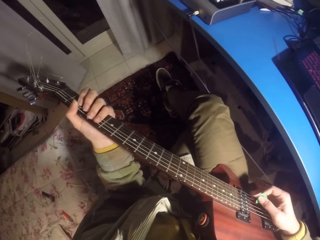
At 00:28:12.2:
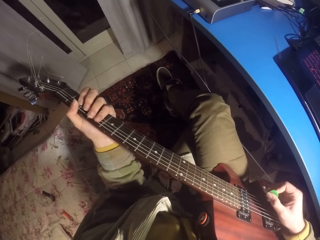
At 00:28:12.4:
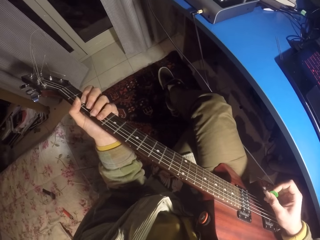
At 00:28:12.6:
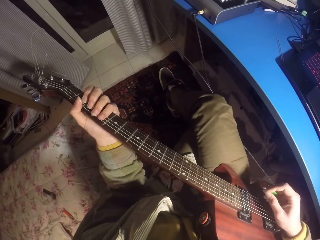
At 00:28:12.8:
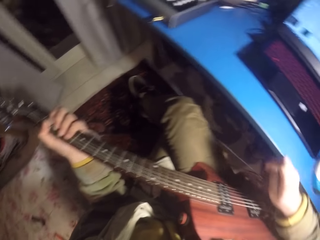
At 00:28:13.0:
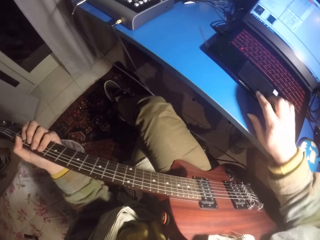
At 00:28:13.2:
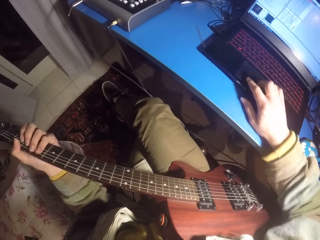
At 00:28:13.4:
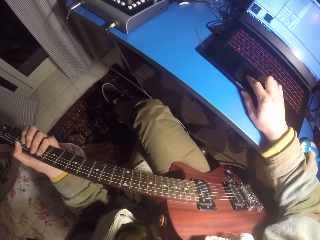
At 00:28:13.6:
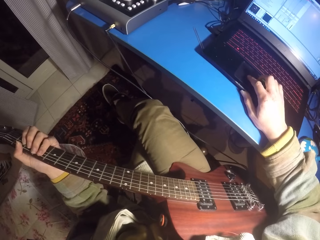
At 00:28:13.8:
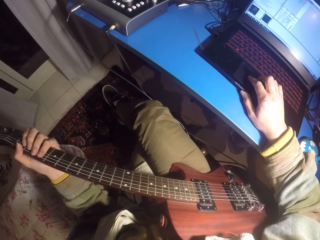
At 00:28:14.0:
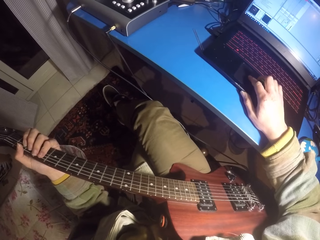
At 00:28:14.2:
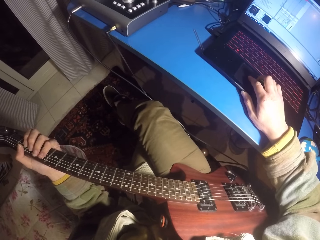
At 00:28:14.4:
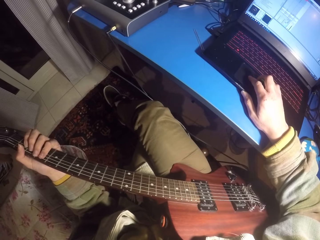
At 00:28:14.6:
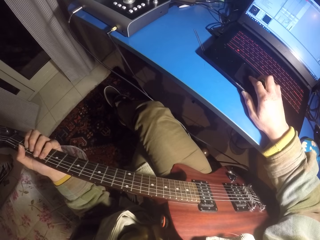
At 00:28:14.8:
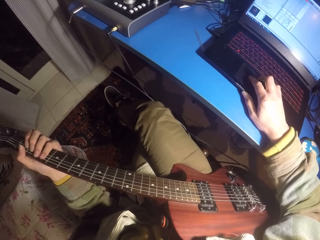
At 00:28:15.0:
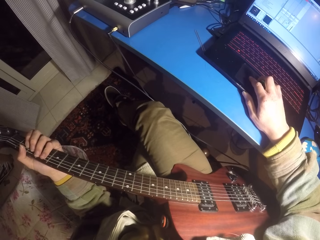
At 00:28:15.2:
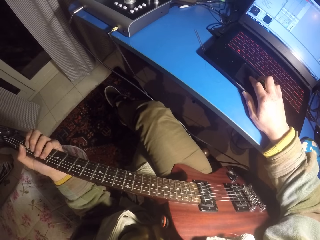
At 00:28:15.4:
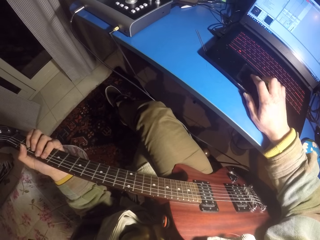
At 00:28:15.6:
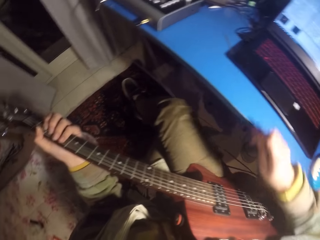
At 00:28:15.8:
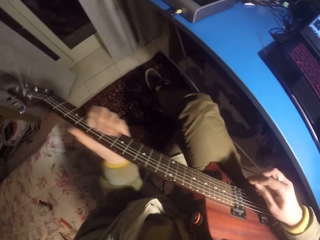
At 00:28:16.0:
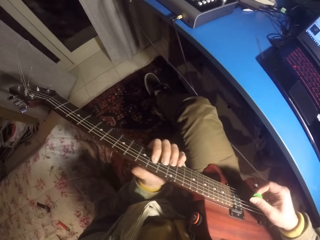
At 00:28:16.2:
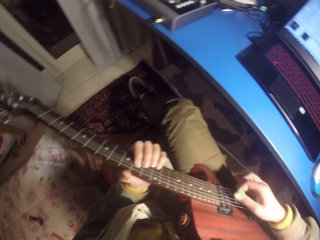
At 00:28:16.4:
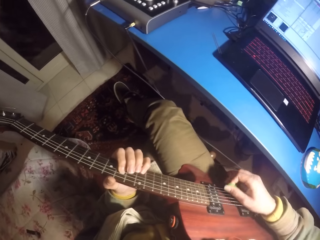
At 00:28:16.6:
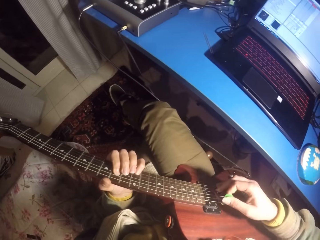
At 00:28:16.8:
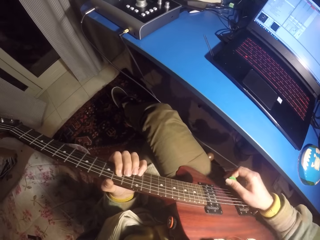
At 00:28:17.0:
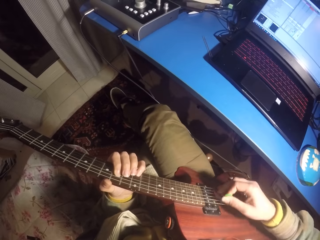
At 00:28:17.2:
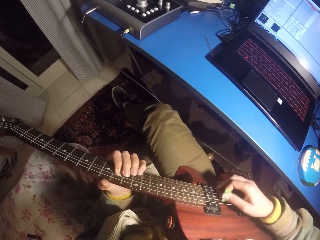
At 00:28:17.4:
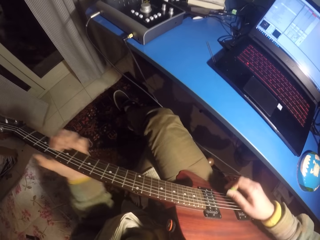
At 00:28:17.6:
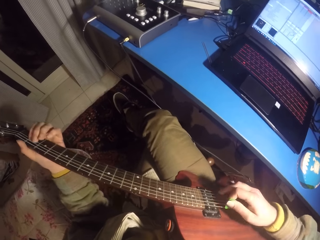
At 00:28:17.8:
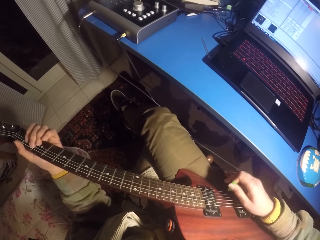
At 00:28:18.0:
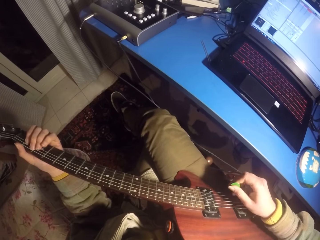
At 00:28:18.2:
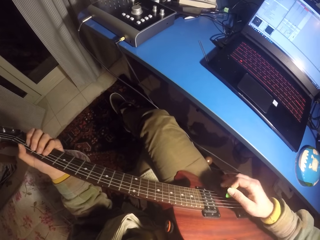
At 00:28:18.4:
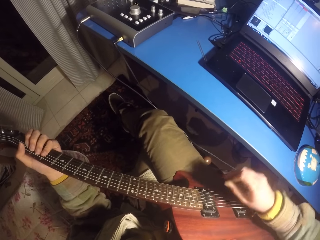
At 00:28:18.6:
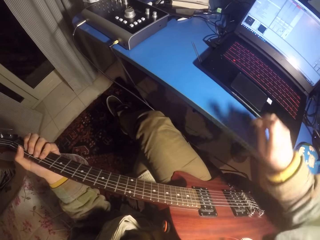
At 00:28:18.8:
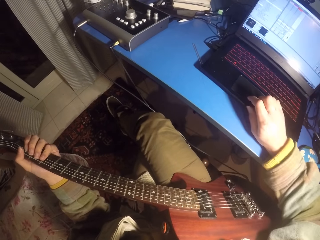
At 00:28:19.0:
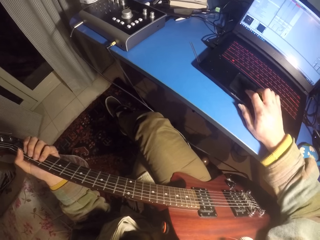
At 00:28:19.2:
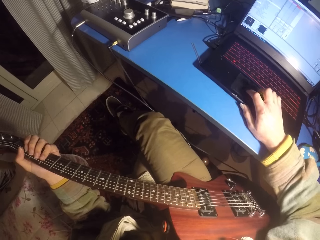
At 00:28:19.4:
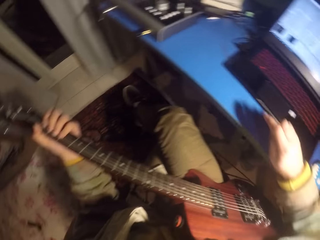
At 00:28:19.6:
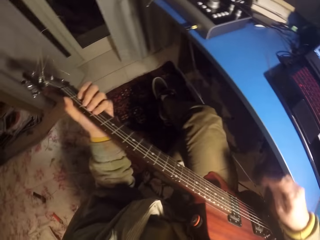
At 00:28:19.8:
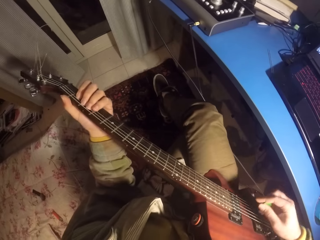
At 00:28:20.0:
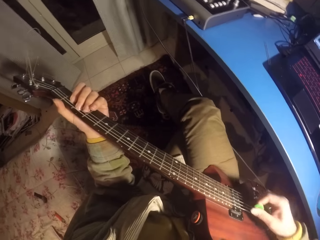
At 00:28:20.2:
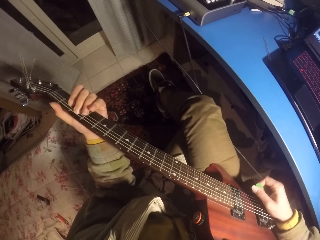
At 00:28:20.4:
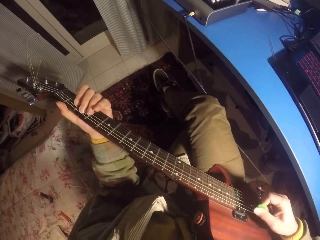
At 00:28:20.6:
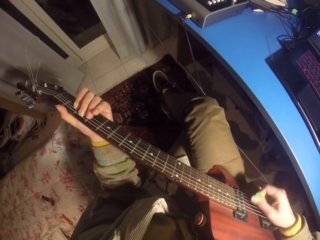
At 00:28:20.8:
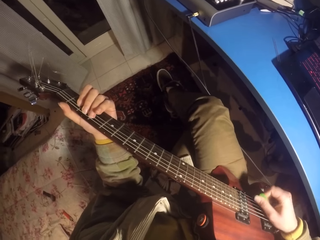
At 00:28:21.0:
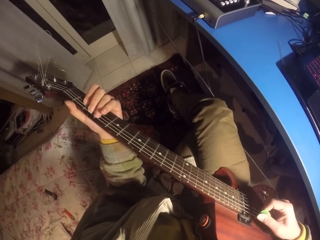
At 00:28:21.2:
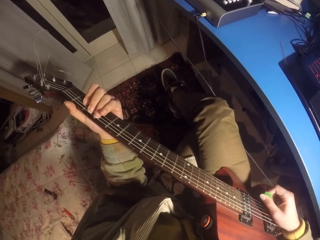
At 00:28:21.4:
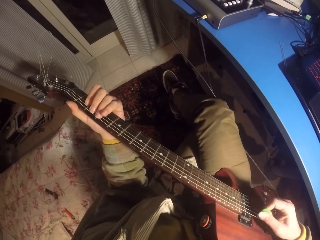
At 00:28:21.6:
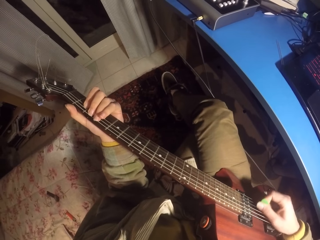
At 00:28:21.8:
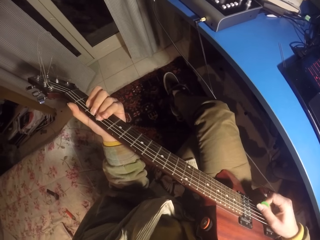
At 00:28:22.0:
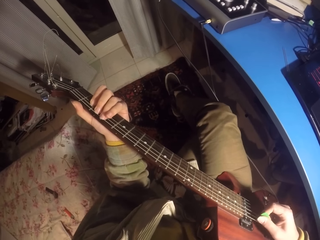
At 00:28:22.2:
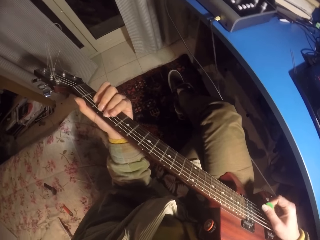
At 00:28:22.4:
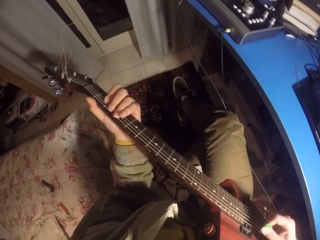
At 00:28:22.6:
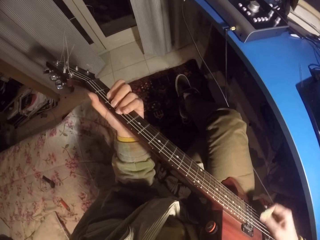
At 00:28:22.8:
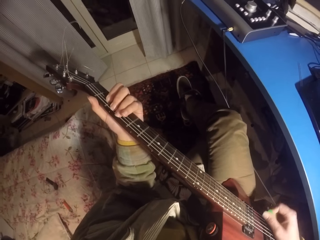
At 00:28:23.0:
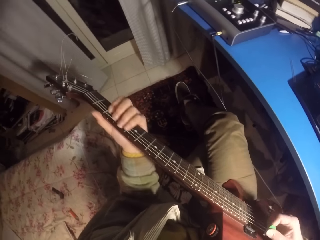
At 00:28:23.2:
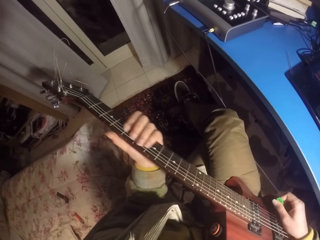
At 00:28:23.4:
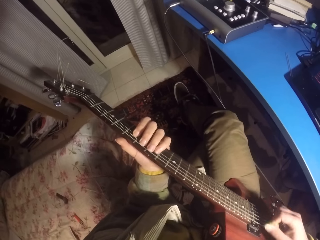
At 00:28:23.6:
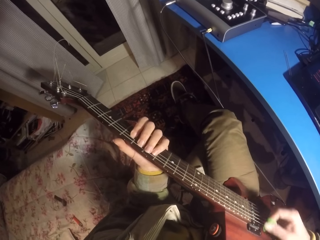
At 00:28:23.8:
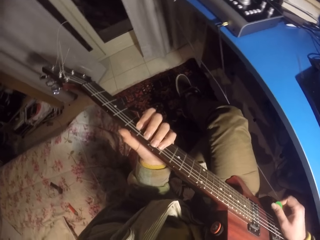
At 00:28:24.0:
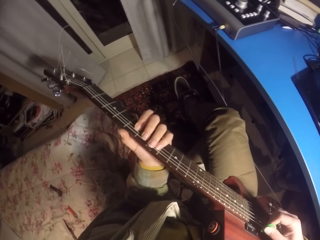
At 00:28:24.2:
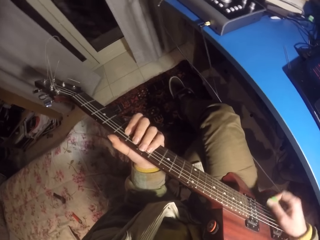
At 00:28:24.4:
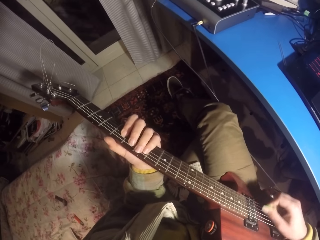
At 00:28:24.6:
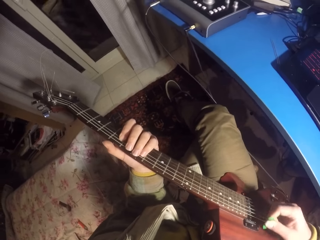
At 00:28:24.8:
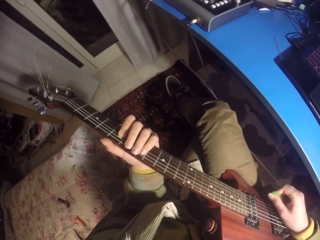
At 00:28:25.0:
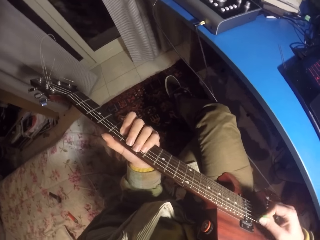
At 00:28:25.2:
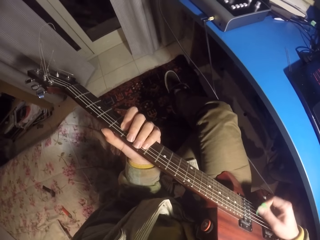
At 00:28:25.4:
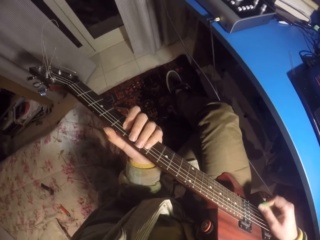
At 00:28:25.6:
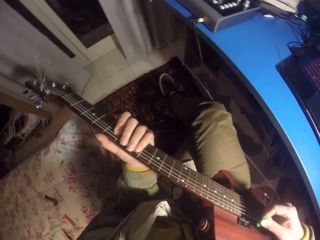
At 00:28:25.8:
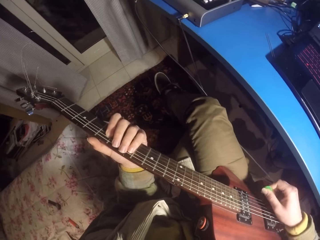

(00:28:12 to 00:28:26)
The camera wearer scrolls the computer mouse. They play a guitar. They scroll the computer mouse. They play the guitar.

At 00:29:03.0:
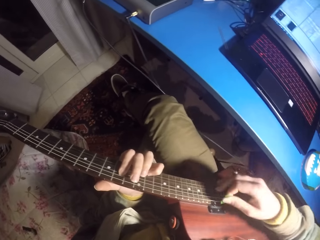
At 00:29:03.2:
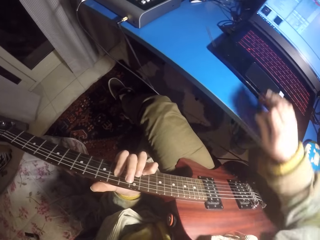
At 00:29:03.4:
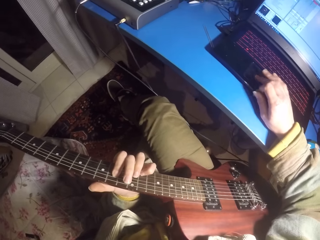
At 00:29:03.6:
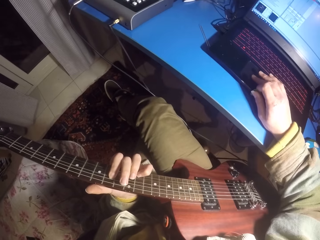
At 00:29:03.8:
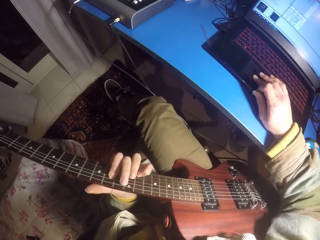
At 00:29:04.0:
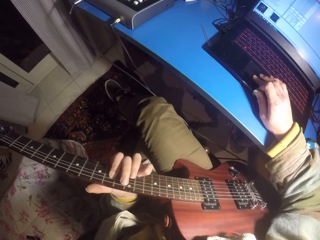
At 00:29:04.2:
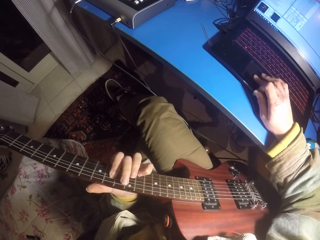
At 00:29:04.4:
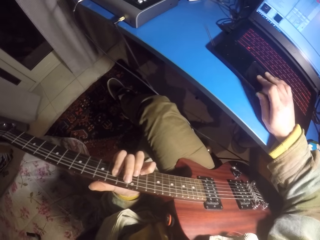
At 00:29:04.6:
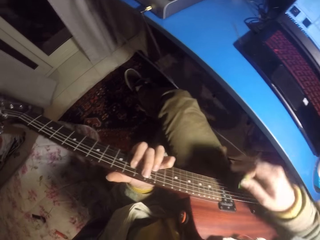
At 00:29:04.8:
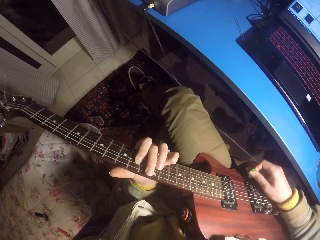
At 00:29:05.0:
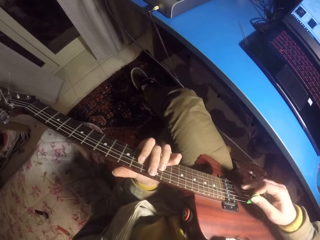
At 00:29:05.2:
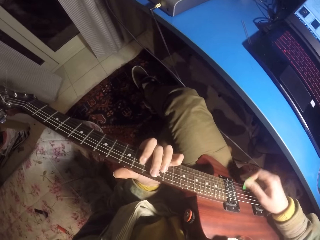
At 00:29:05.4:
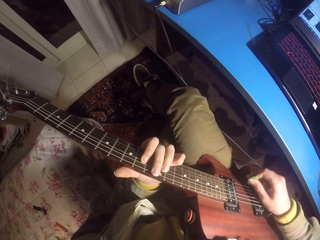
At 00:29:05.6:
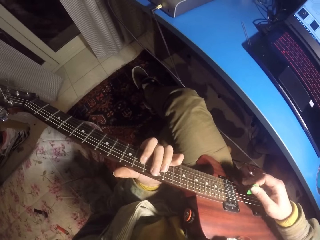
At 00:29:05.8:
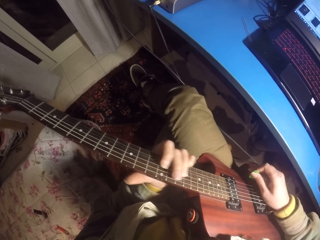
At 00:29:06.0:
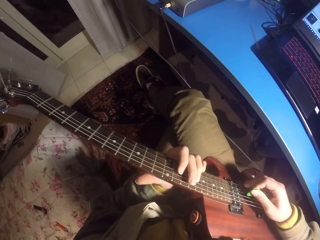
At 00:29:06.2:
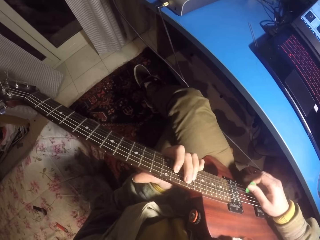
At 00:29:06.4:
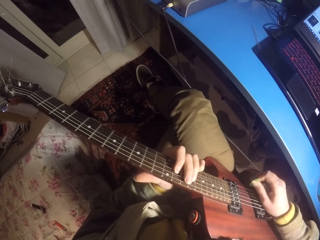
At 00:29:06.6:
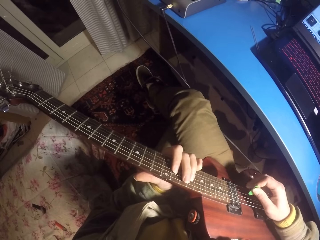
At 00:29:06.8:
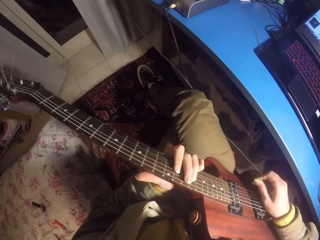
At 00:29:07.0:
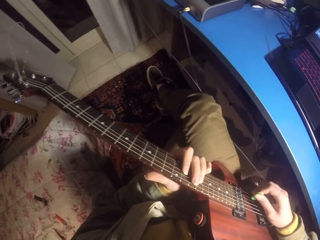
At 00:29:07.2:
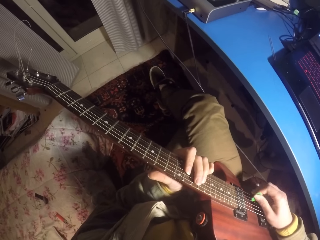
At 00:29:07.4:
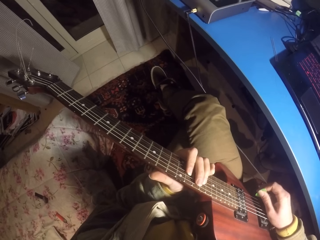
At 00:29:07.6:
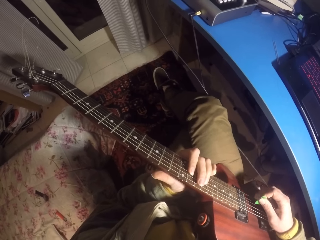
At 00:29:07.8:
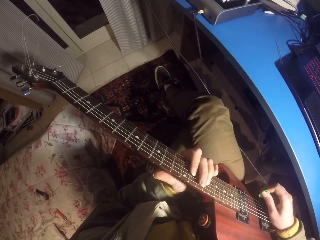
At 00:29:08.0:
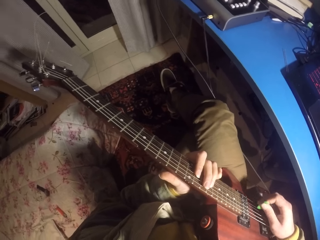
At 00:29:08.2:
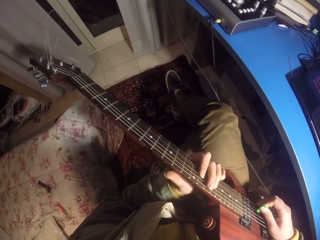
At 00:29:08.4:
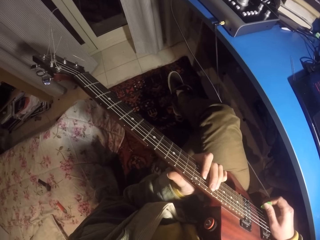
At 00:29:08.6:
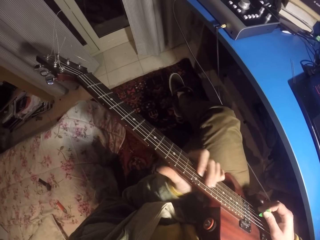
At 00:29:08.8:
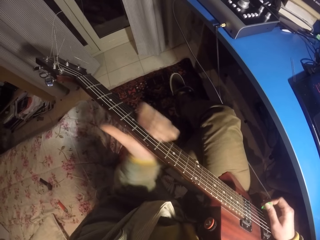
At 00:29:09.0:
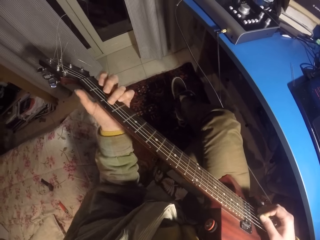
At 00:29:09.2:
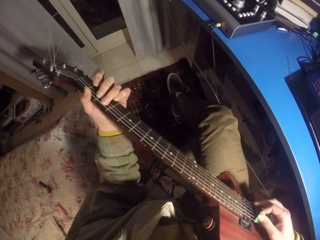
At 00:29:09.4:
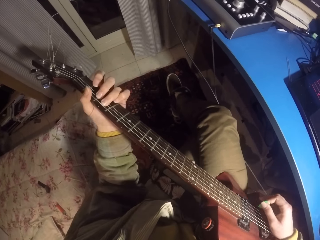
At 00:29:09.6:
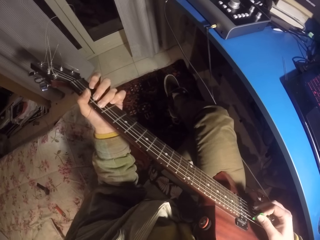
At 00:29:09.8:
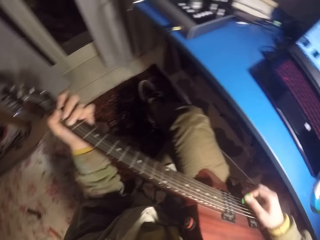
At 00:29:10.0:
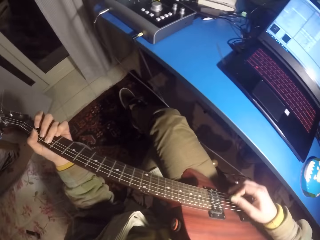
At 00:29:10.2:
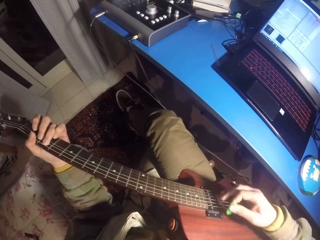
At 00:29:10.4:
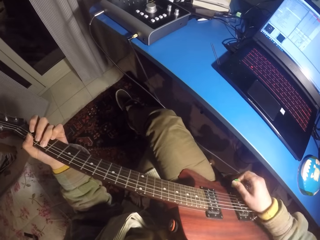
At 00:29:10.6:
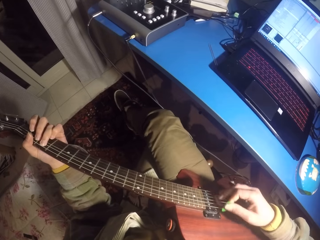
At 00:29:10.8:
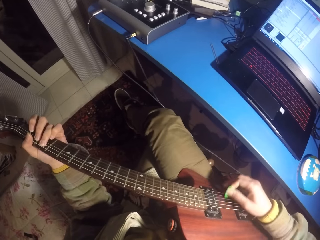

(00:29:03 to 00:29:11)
The camera wearer scrolls the computer mouse. They play a guitar.
